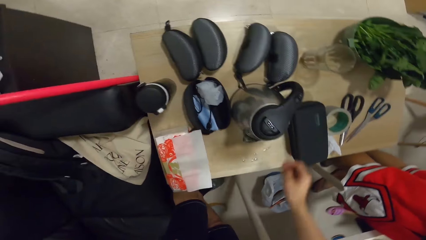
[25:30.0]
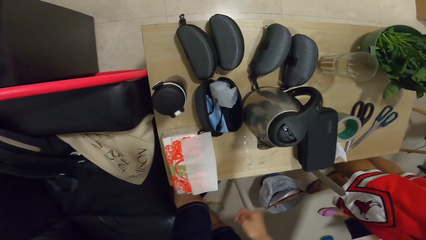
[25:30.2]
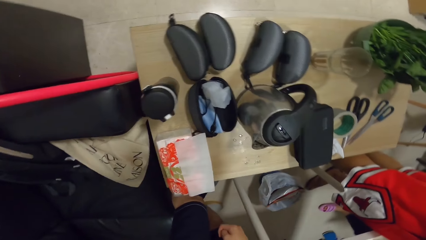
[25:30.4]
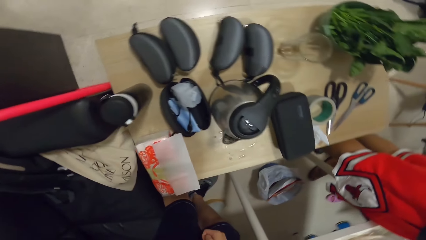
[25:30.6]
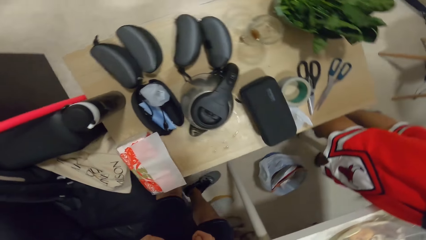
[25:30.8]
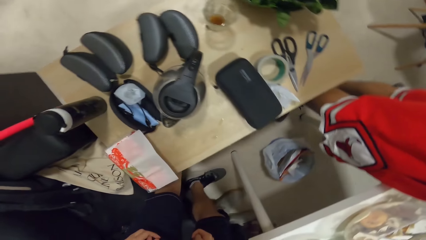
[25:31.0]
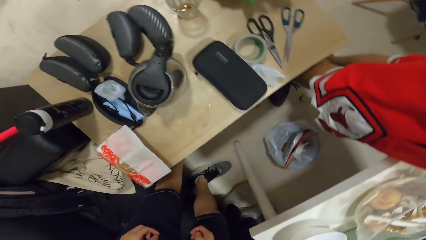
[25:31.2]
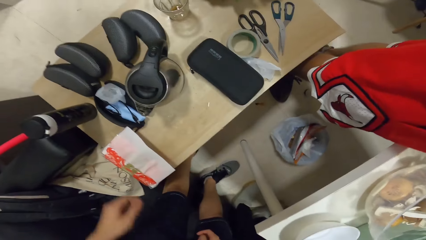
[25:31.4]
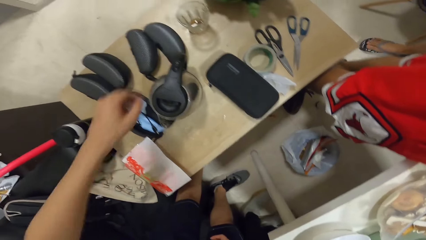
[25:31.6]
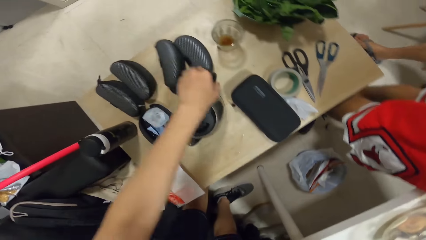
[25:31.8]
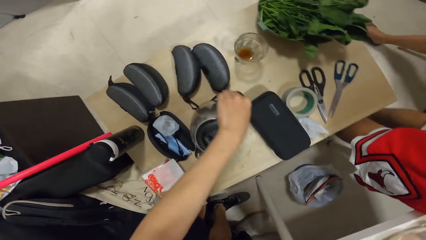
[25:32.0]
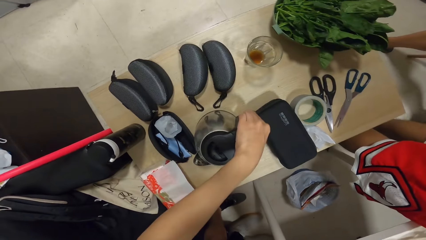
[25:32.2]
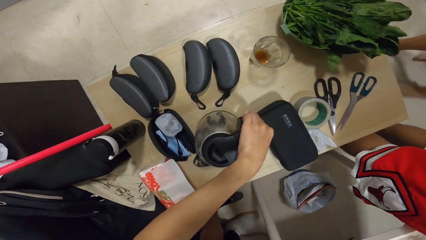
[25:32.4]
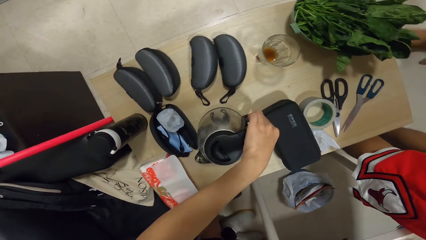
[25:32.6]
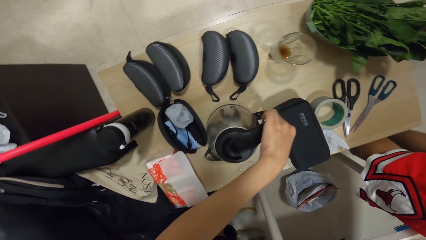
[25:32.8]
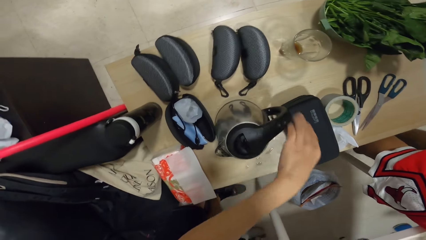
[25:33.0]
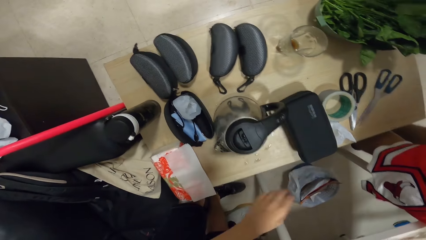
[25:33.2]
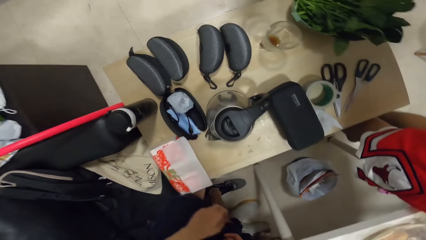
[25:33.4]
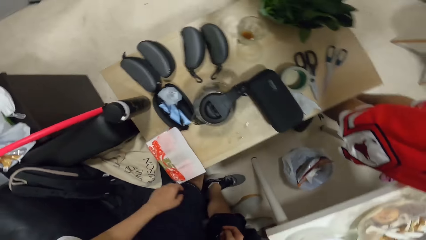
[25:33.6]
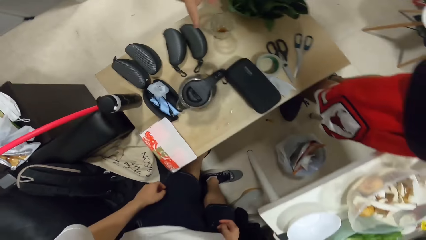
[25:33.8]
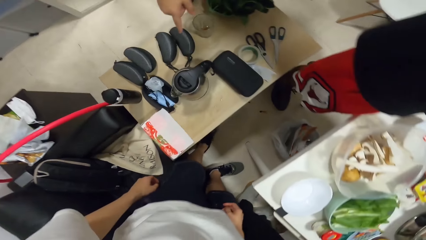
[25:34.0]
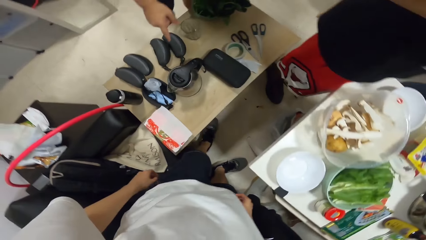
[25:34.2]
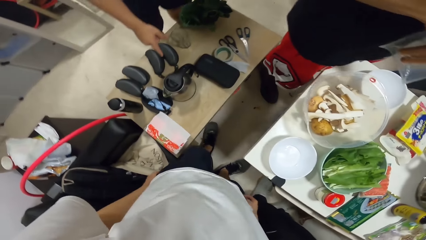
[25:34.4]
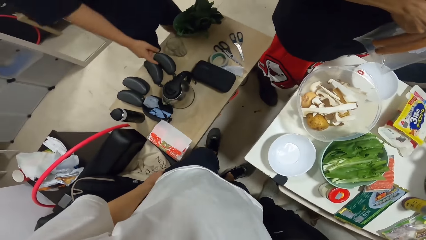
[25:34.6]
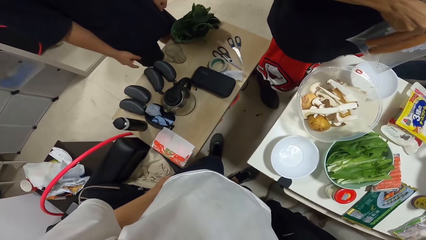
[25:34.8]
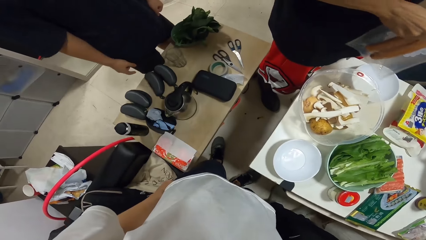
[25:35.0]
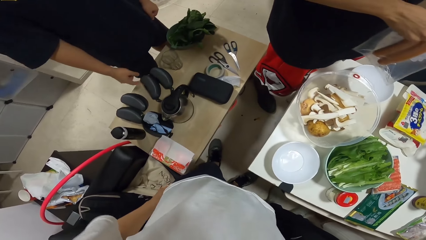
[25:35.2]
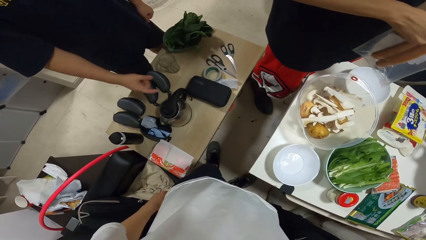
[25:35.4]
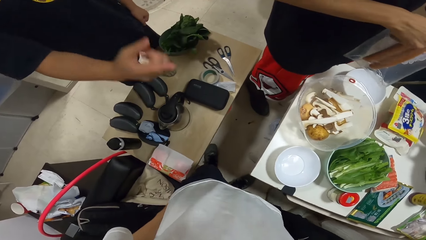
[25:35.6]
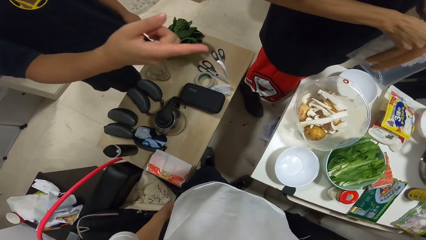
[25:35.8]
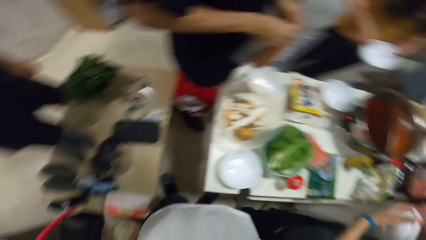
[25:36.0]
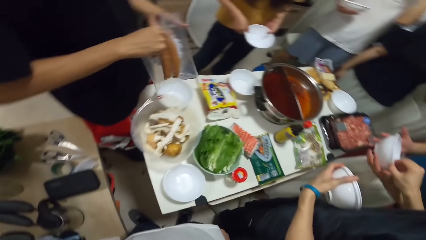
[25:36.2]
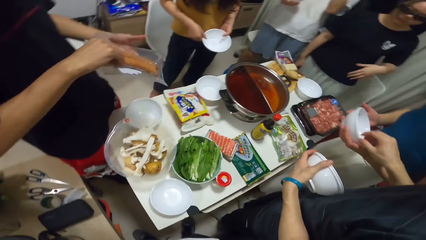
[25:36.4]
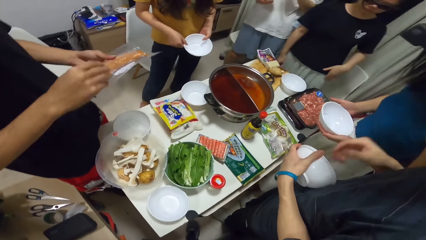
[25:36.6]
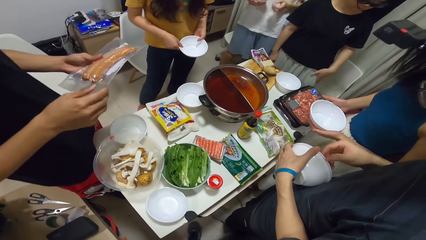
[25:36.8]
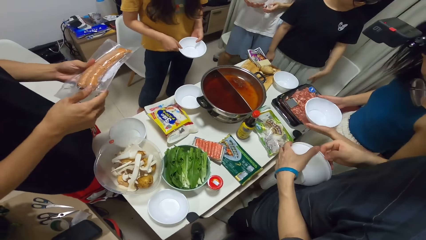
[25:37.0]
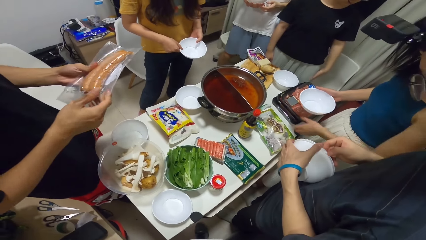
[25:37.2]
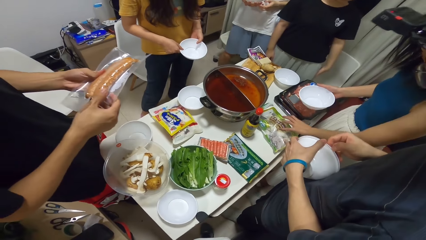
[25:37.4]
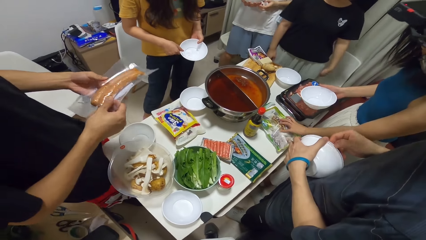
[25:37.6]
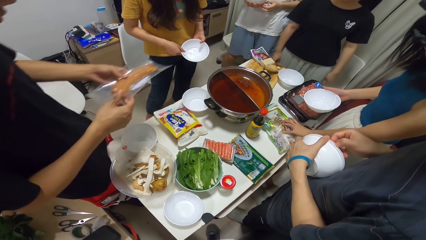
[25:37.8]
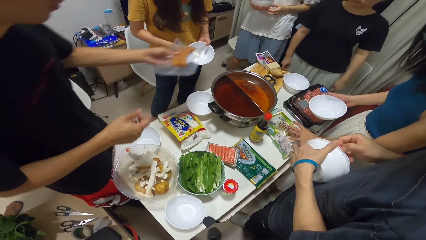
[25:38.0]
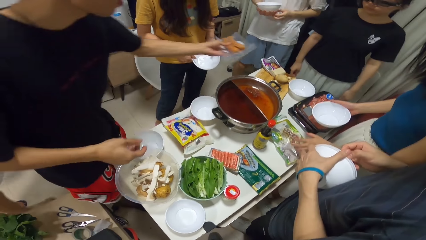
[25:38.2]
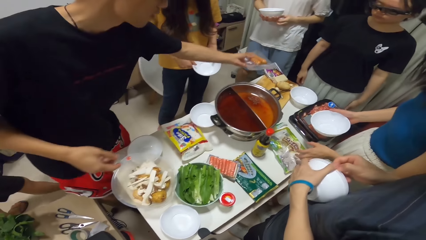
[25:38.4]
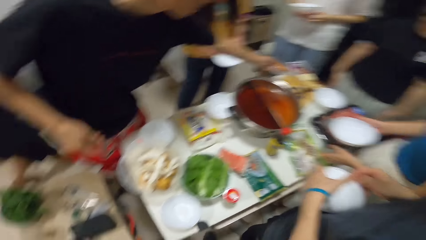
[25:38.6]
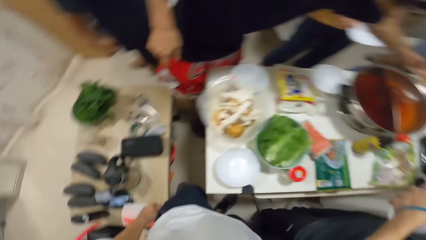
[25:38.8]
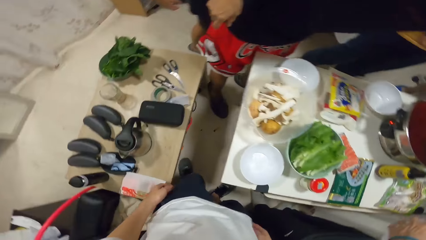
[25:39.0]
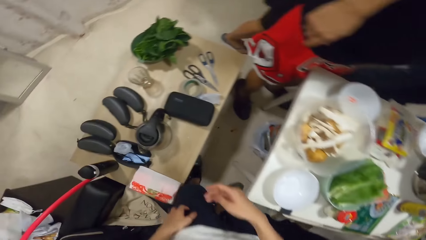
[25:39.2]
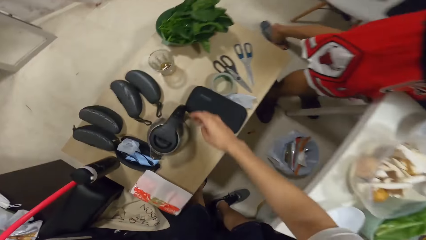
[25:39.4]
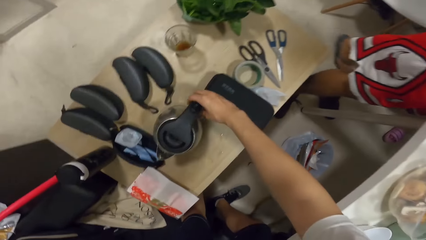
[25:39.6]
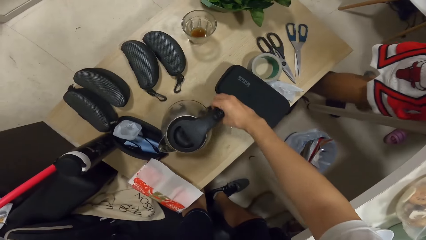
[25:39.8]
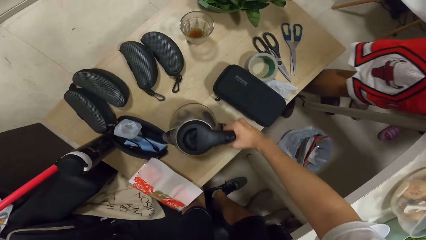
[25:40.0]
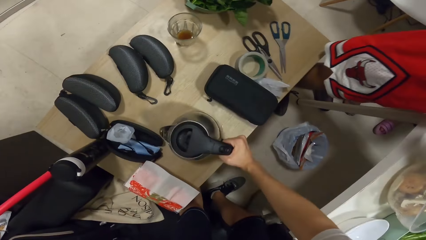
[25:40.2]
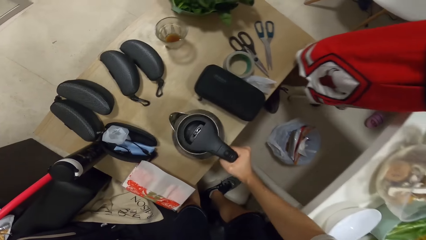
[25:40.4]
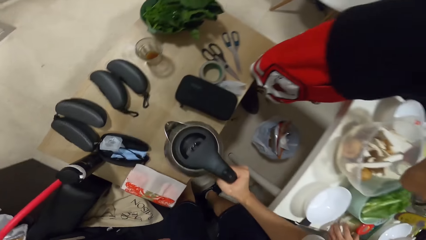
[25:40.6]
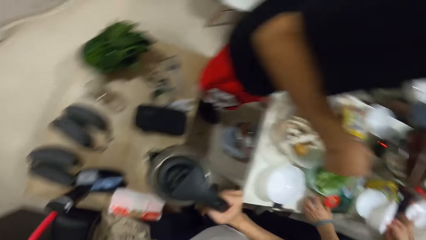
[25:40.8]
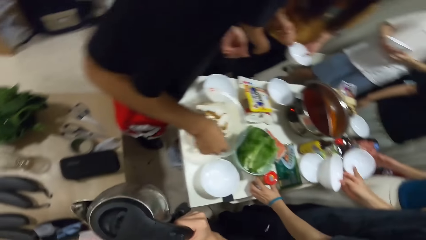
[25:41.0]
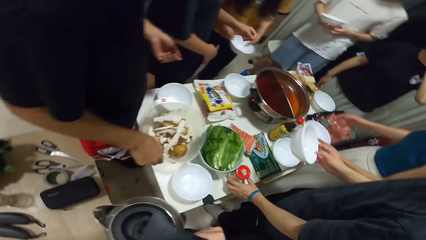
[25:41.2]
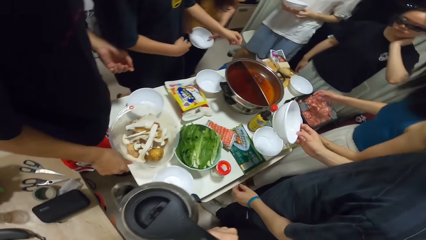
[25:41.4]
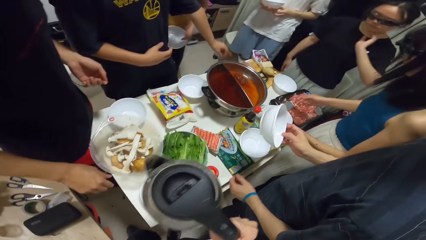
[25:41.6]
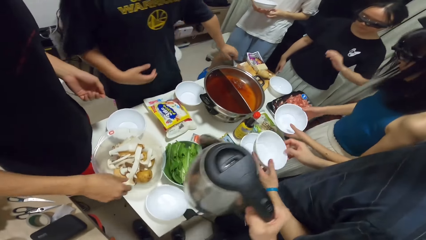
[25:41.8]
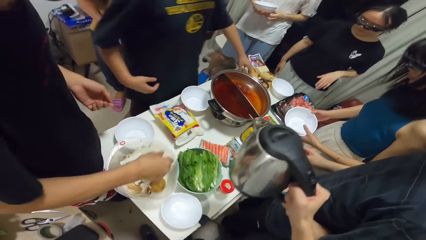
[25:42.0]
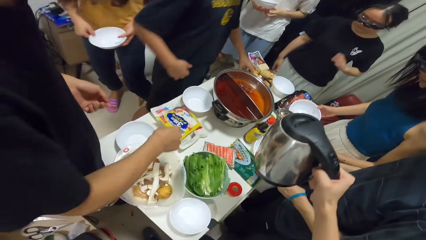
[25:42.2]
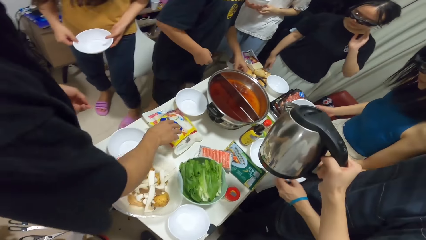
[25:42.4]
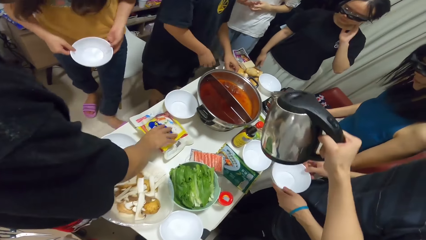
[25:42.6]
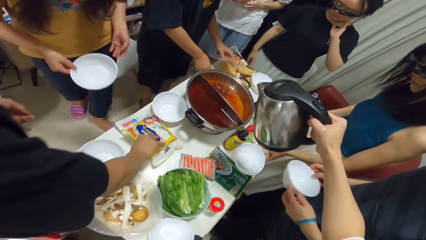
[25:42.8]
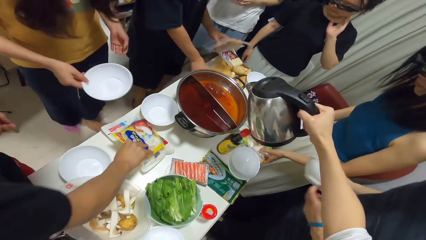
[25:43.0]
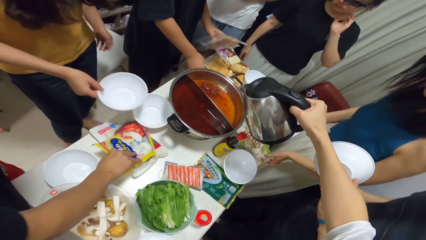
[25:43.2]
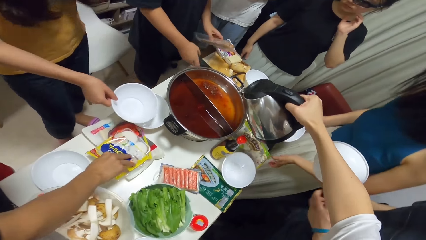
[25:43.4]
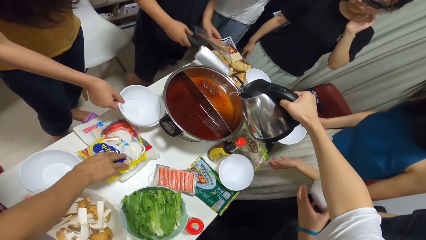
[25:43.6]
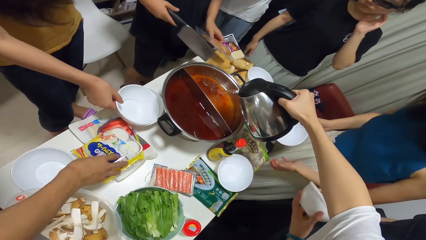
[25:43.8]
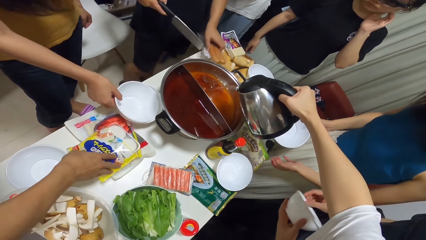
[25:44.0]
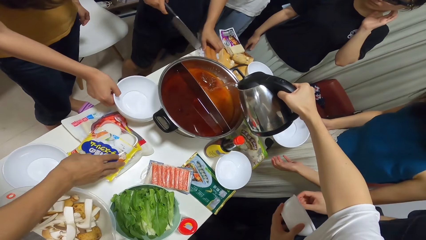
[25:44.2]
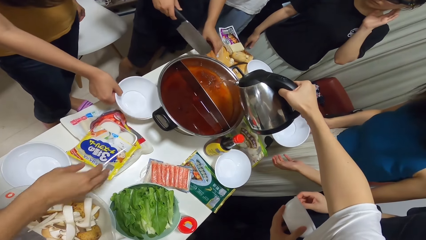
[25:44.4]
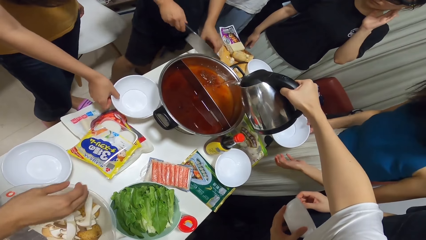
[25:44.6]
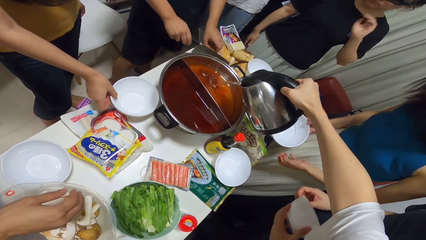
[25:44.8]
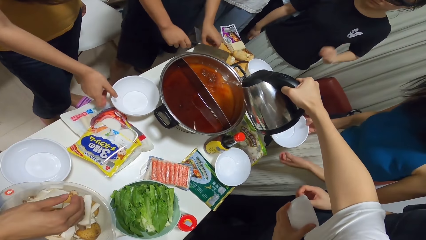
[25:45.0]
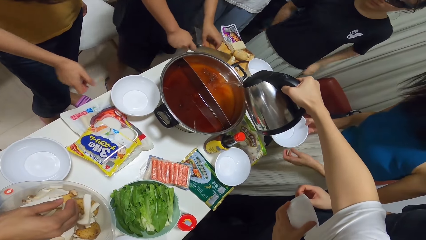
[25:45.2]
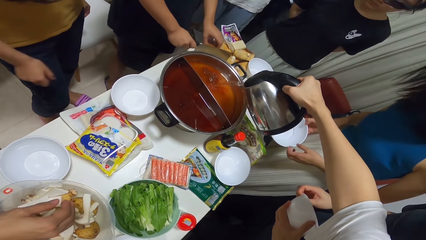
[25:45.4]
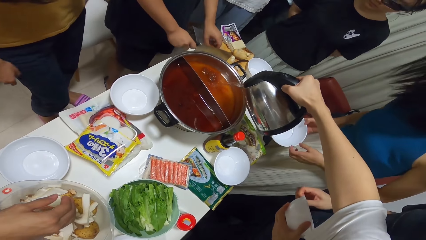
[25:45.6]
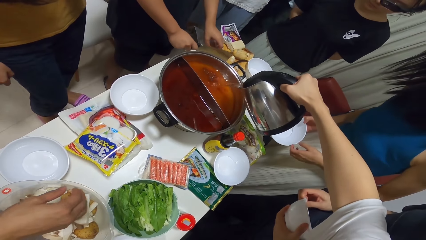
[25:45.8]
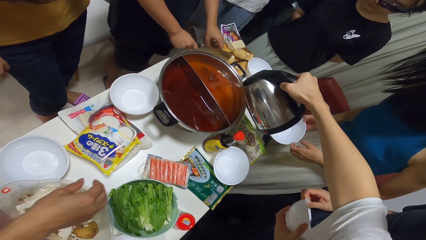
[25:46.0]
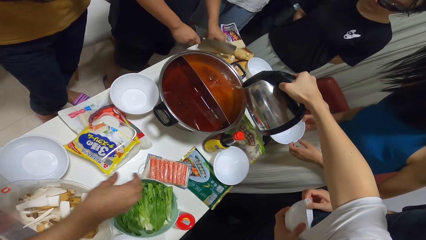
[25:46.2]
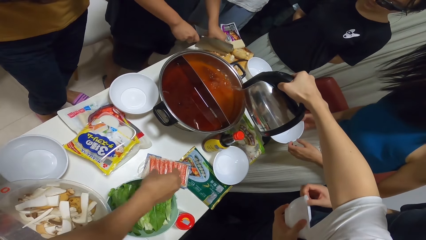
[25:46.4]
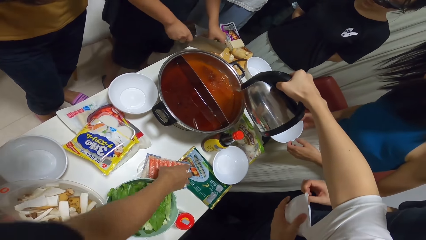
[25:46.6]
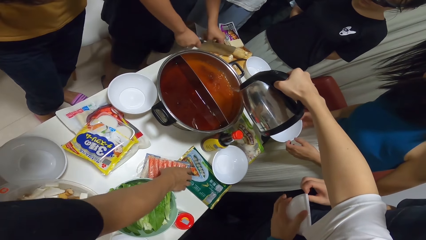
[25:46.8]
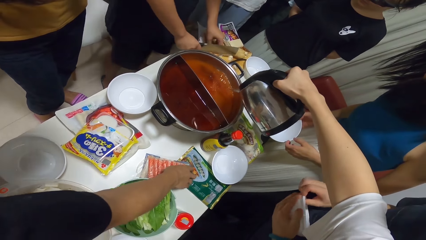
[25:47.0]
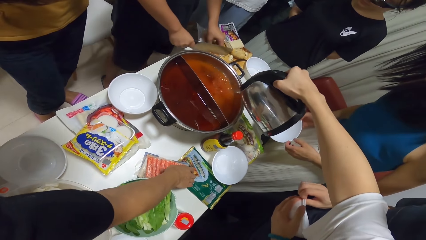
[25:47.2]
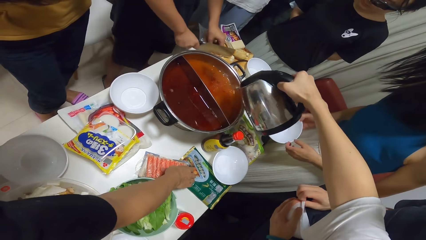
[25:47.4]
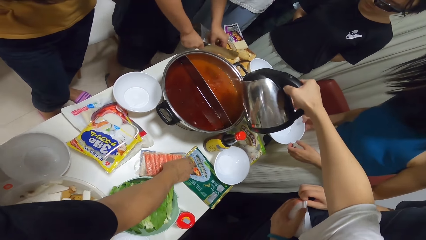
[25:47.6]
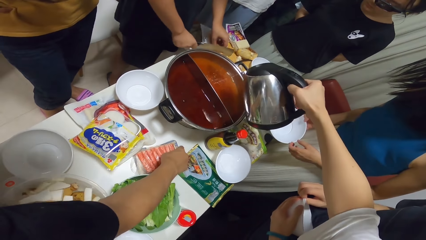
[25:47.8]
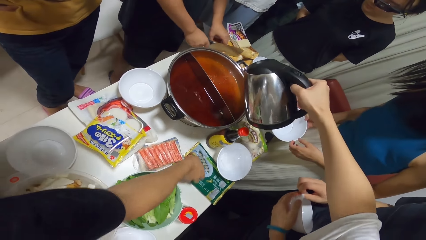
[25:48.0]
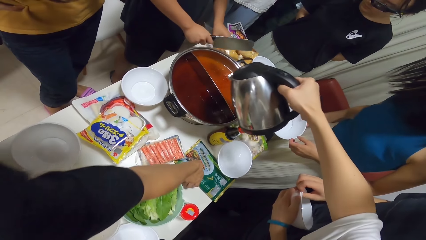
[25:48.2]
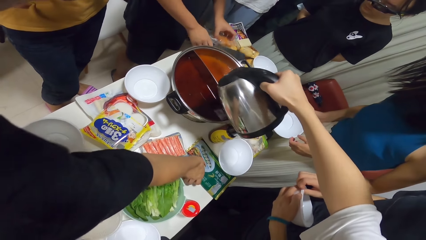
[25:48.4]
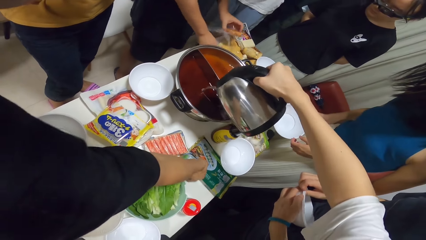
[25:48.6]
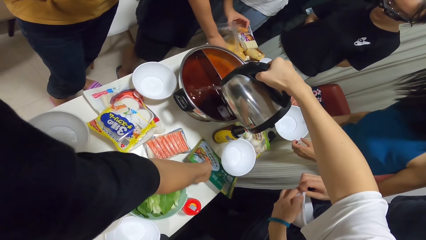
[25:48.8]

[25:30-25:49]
The camera wearer looks at the kettle. He moves the bowl on the table with his left hand. He touches the kettle. A man touches the packet. A woman touches the packet. Another man places the plastic bag of sausages onto the table with his left hand. The camera wearer picks the kettle with his right hand. He touches the kettle. Another man picks the plastic bag of sausages with his left hand. The second man touches a plastic bag on the table with his right hand. The third man picks the cleaver with his right hand. The camera wearer pours water from the kettle into the pot. Another woman stacks a bowl onto another on the table with her right hand. The first woman puts the hands behind. The third man cuts the plastic bag of sausages on the chopping board with the cleaver. The second man moves a plastic bag of sausages with his right hand.
